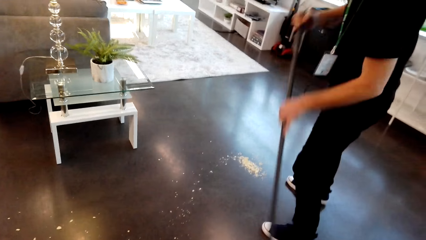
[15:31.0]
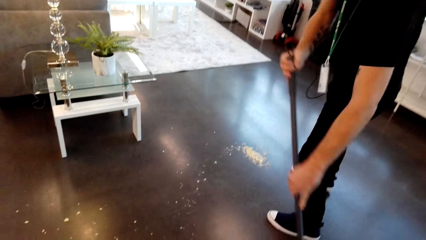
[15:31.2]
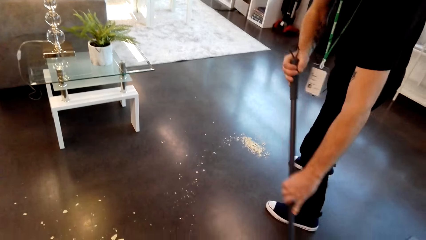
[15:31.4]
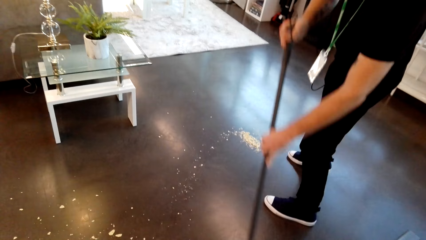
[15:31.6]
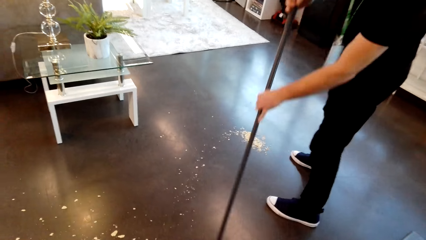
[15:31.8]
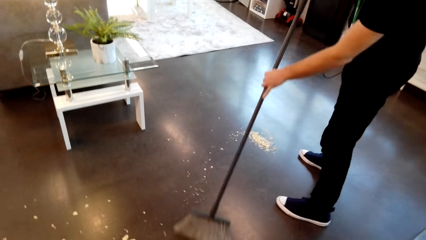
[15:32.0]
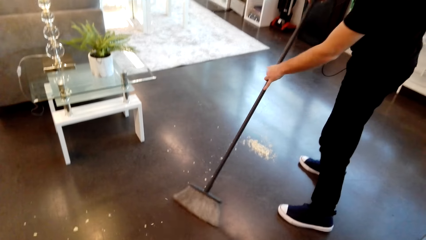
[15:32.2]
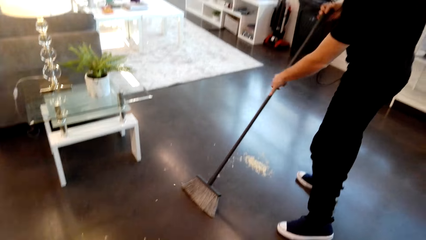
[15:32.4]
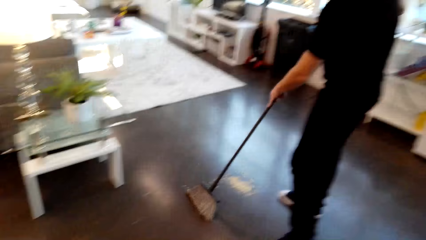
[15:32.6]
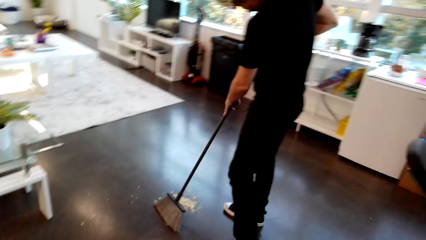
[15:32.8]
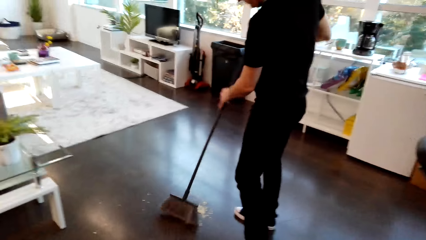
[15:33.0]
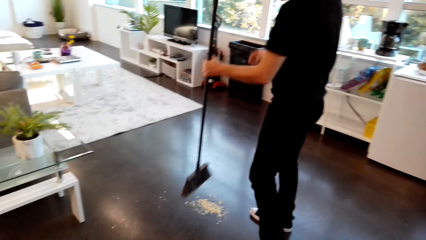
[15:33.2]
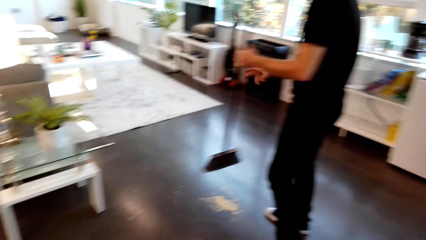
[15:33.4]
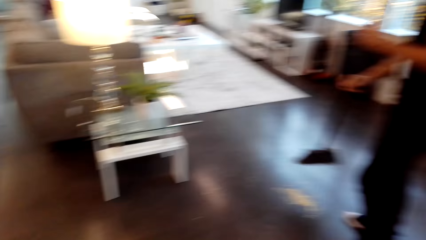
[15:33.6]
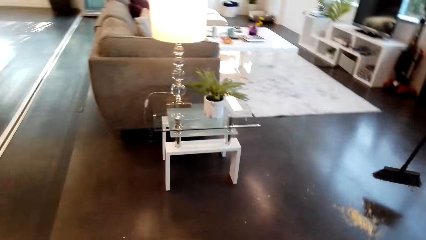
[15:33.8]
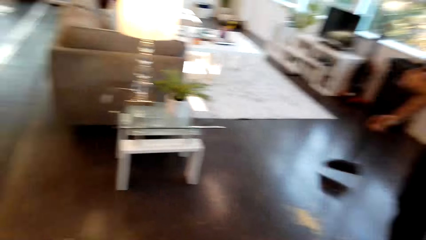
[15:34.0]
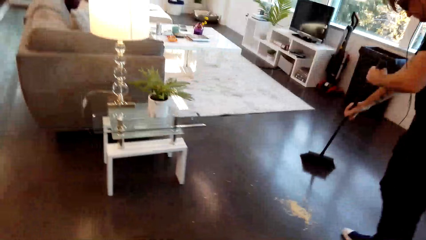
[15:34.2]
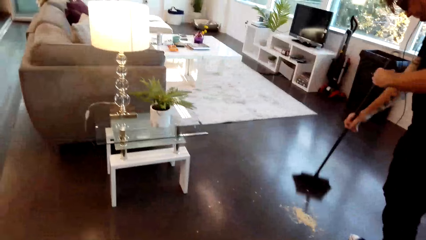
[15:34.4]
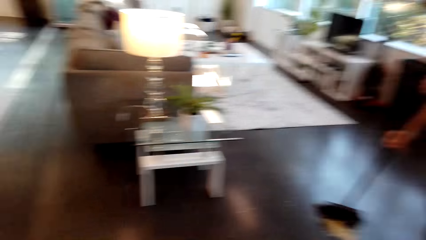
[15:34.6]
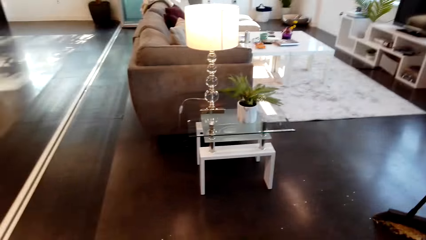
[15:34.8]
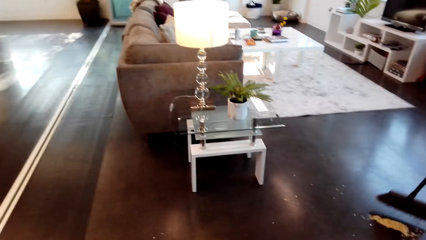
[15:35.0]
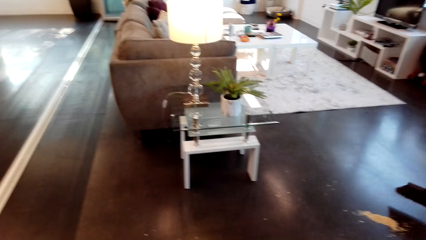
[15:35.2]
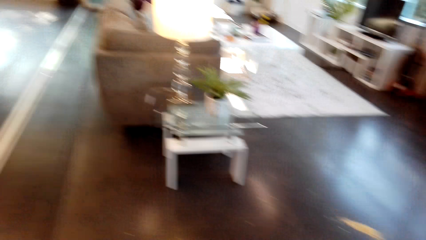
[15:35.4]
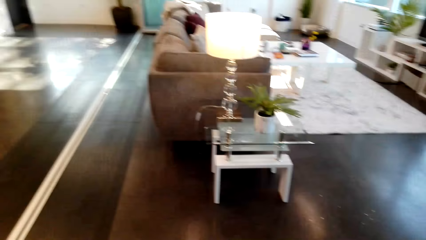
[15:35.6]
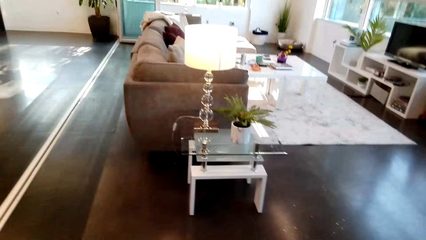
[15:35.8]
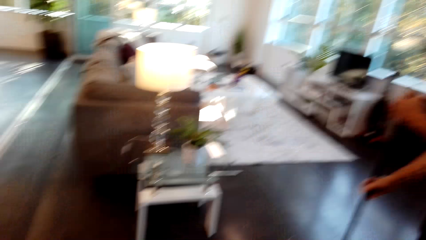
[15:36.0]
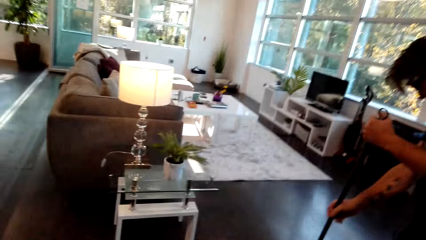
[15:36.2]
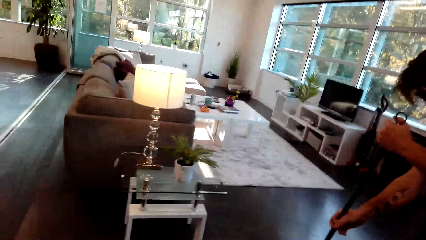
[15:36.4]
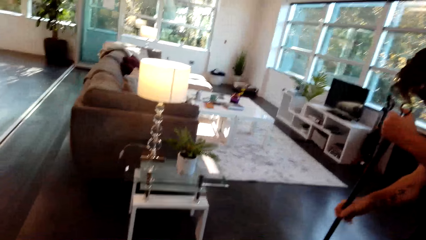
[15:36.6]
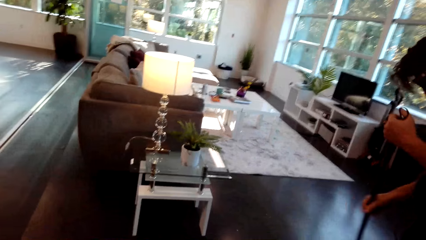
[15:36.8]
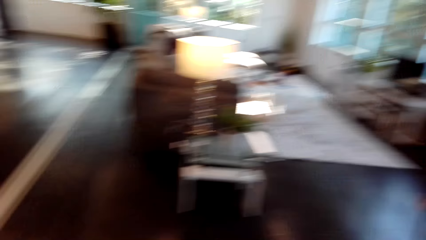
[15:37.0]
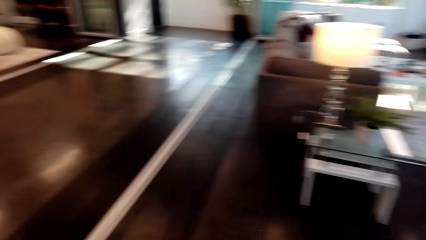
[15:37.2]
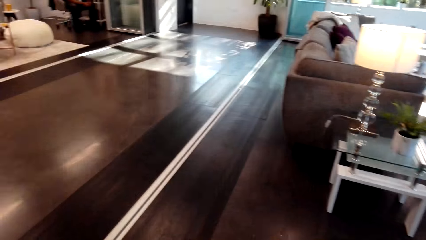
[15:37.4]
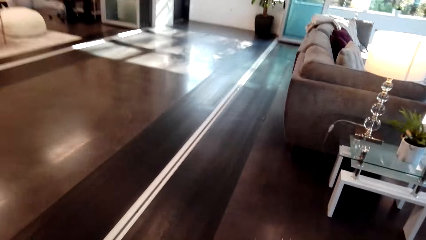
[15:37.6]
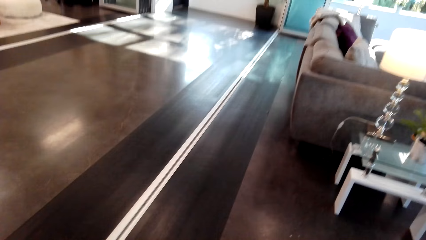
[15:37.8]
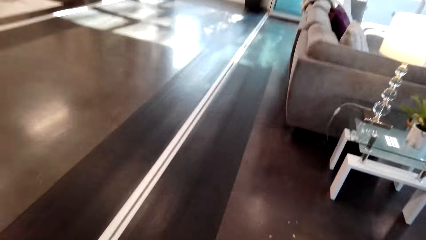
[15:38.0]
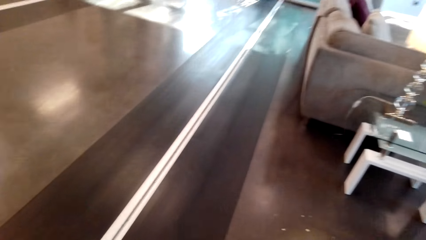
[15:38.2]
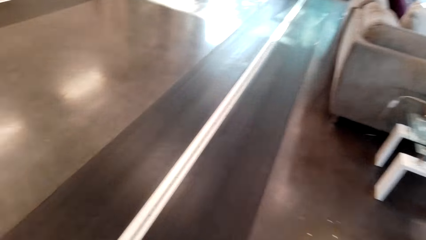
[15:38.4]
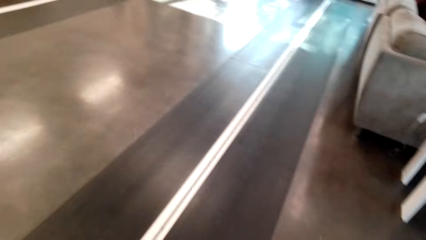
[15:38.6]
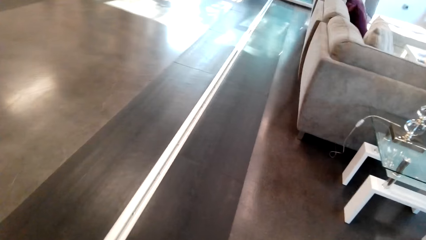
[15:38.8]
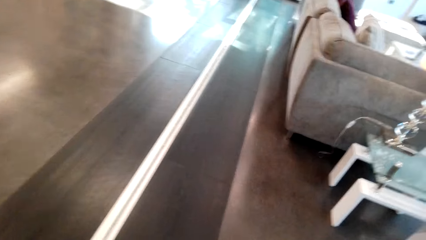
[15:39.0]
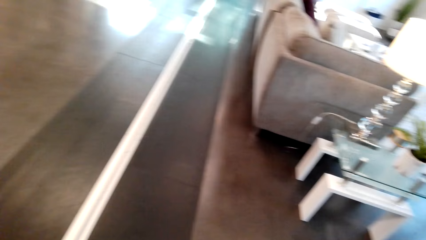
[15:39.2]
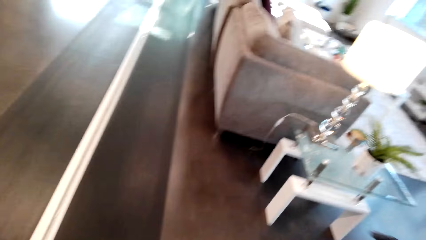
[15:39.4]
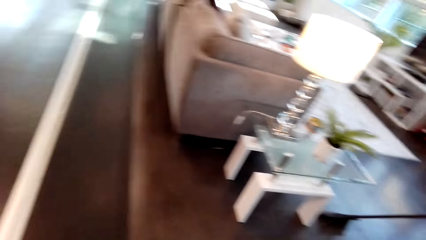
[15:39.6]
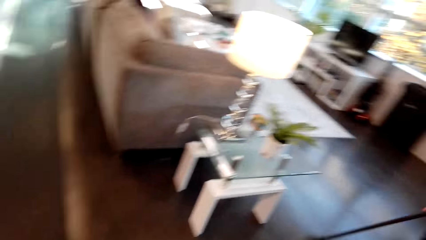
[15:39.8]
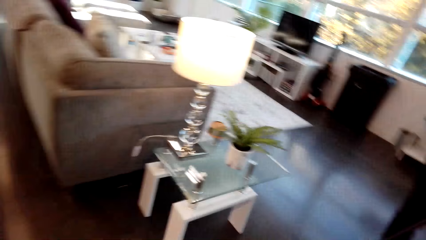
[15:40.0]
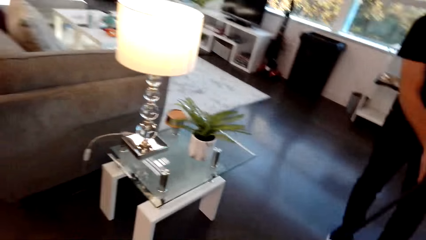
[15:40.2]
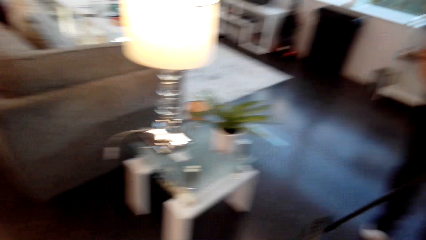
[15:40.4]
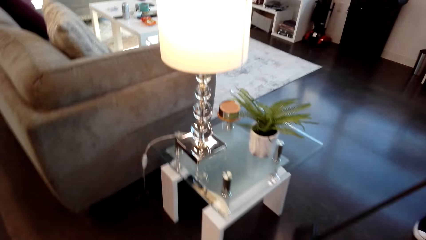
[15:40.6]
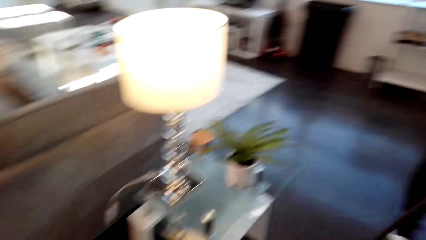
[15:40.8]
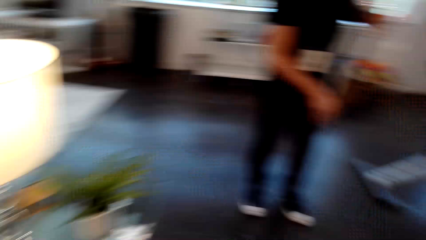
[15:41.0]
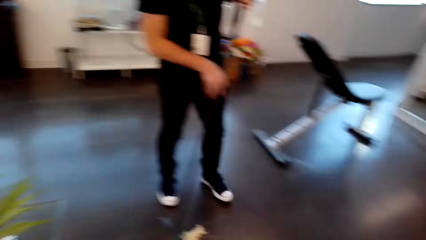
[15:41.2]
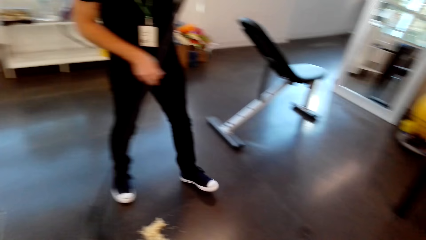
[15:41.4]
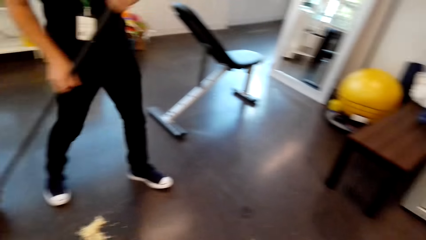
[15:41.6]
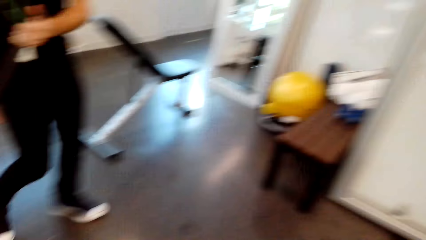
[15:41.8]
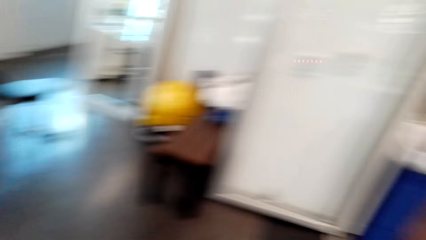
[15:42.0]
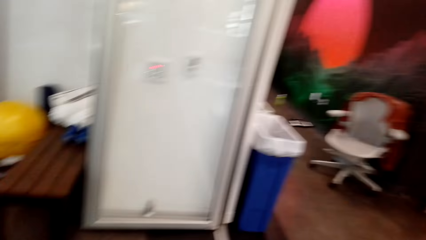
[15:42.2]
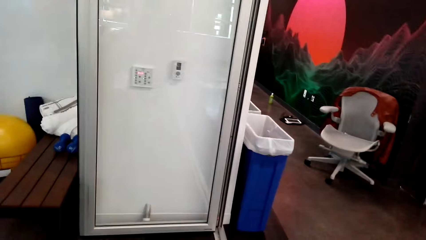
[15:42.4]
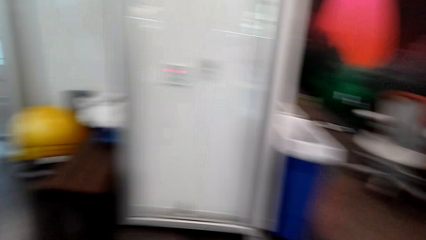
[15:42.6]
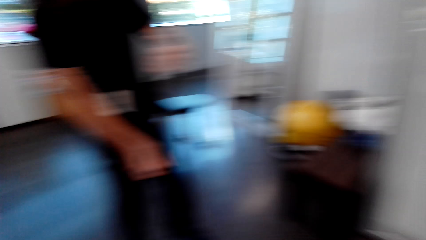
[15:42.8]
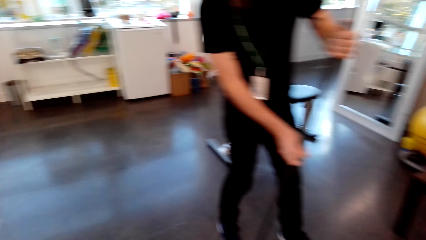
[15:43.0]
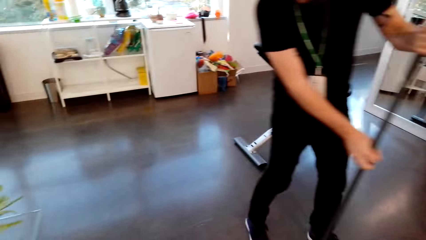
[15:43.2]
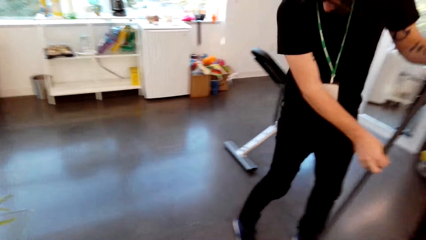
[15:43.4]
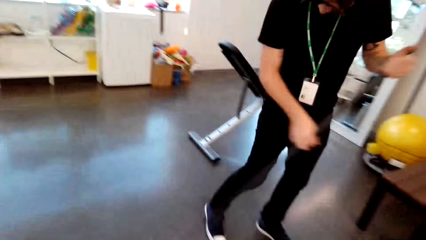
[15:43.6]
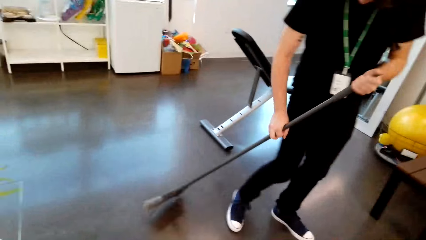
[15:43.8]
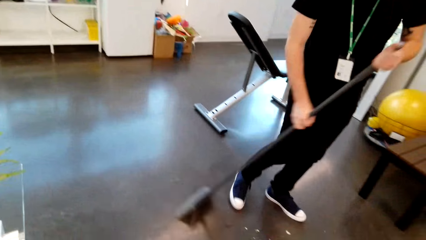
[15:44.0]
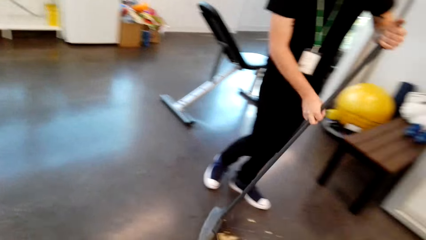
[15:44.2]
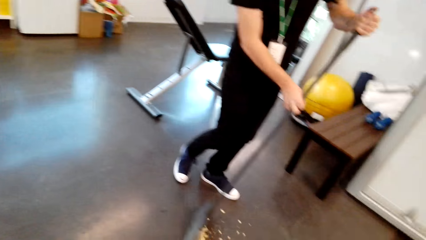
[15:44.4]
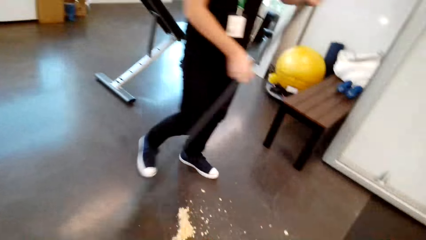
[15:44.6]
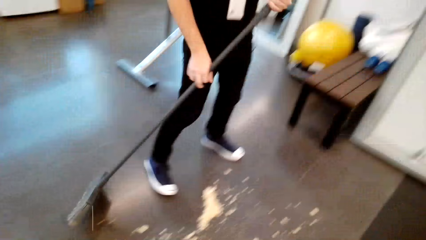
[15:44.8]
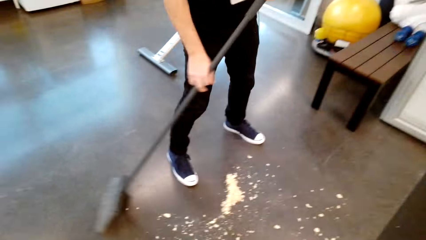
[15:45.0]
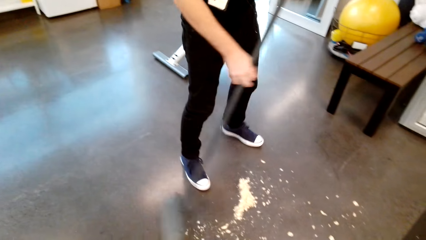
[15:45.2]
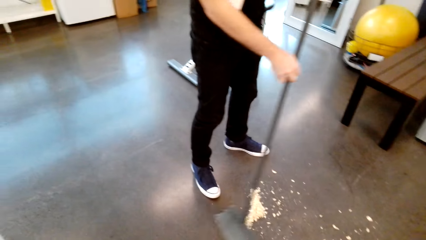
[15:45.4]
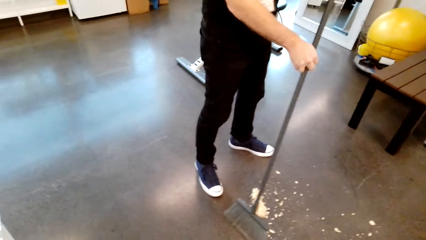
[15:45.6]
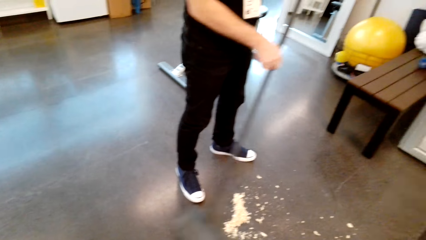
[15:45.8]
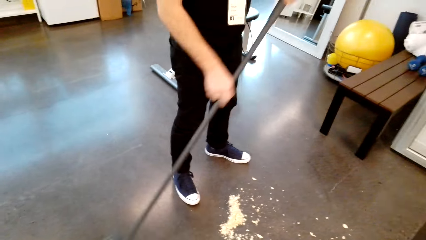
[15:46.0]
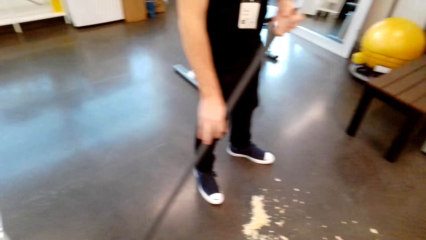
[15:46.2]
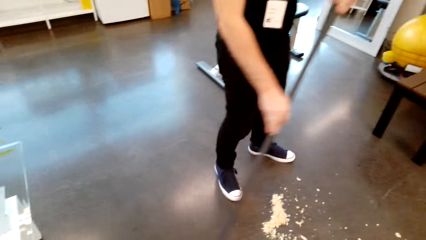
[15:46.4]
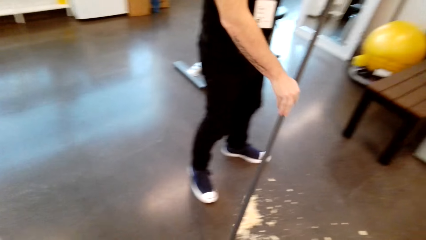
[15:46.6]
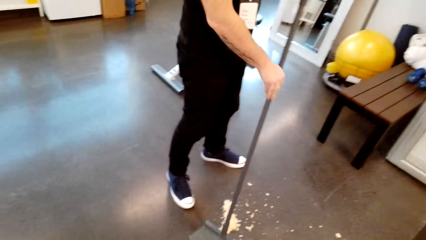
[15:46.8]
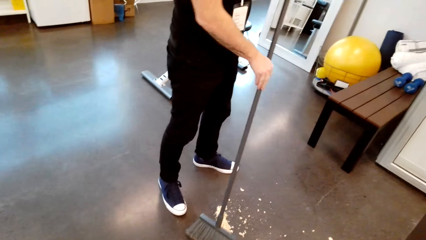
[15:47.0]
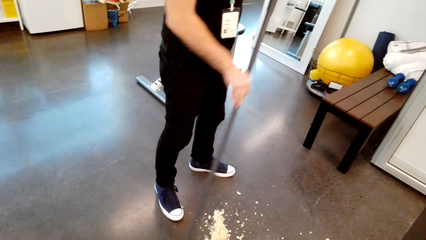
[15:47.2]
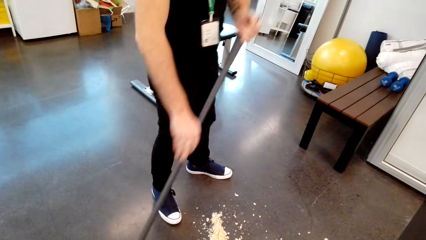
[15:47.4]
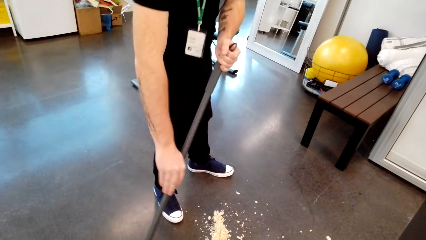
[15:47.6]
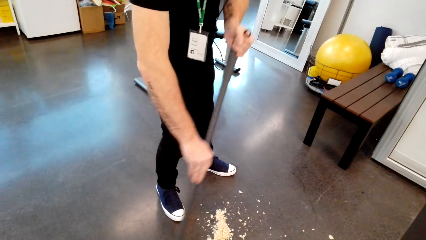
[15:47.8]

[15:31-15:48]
The camera wearer speaks. They walk around the room. A man sweeps the floor. The man sweeps the floor again.
